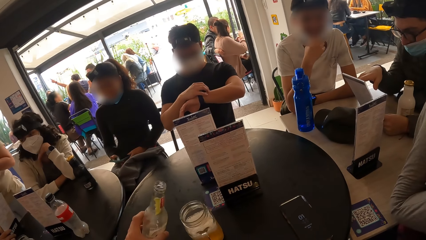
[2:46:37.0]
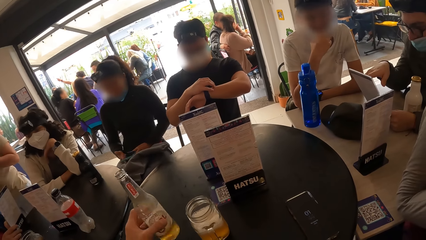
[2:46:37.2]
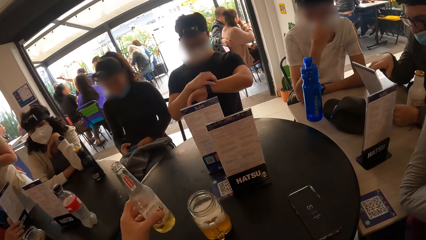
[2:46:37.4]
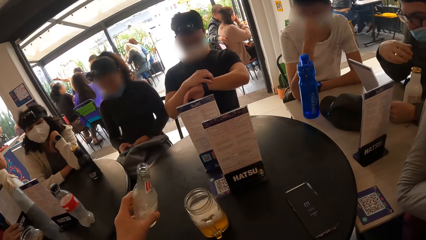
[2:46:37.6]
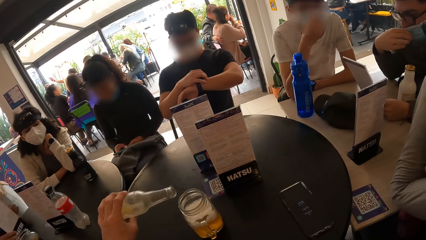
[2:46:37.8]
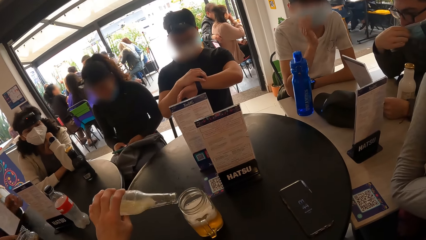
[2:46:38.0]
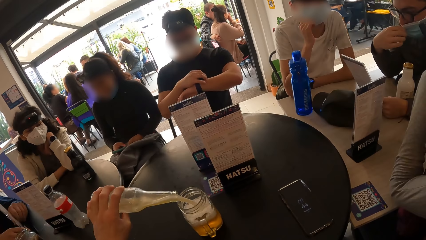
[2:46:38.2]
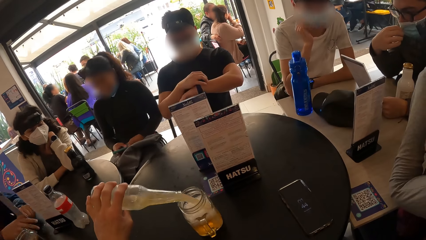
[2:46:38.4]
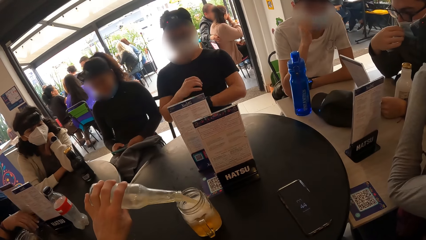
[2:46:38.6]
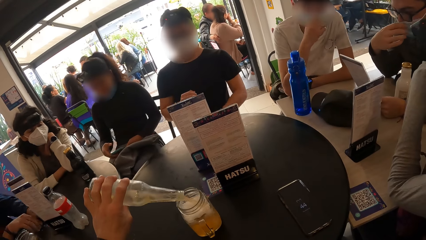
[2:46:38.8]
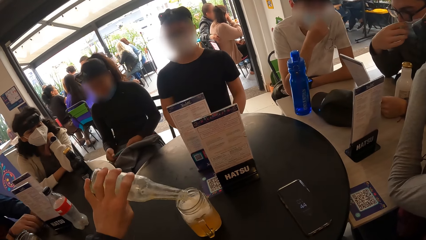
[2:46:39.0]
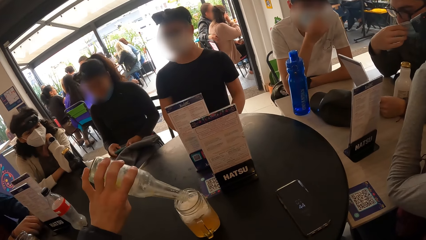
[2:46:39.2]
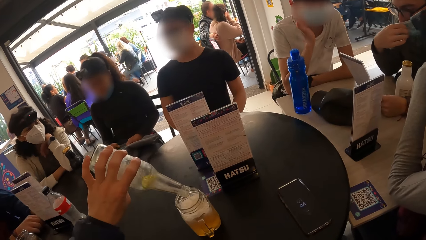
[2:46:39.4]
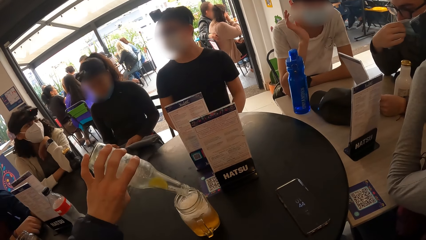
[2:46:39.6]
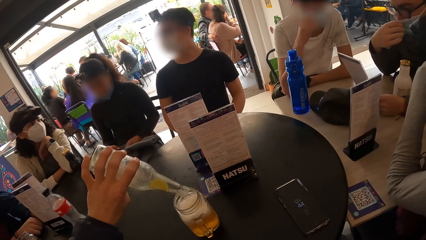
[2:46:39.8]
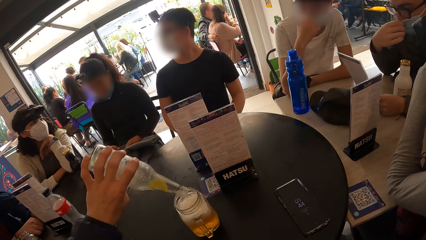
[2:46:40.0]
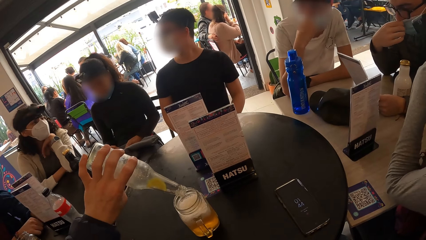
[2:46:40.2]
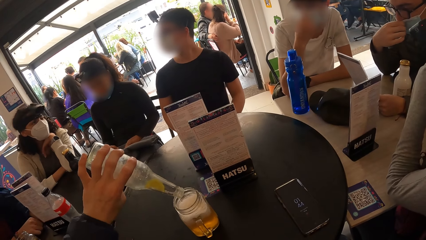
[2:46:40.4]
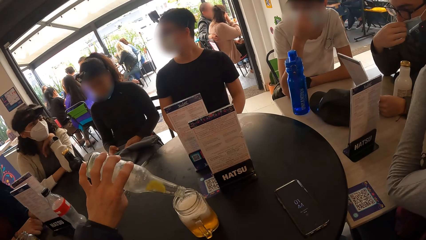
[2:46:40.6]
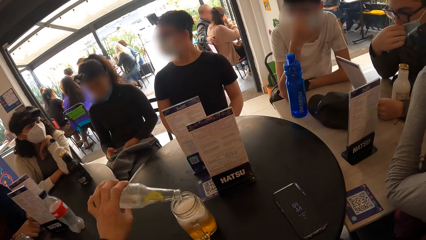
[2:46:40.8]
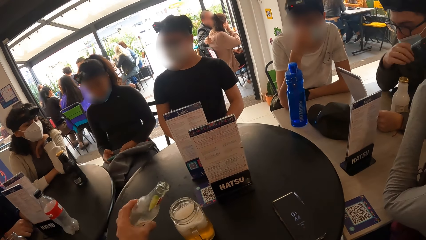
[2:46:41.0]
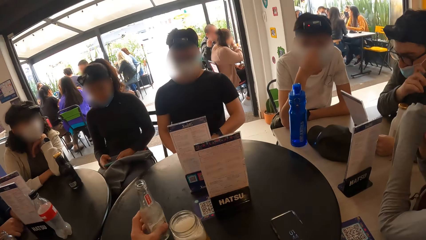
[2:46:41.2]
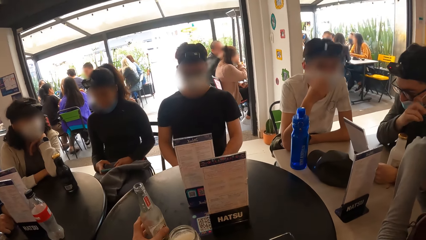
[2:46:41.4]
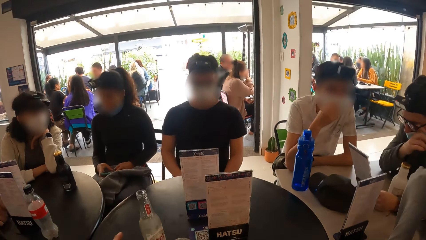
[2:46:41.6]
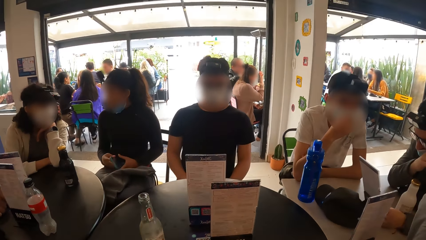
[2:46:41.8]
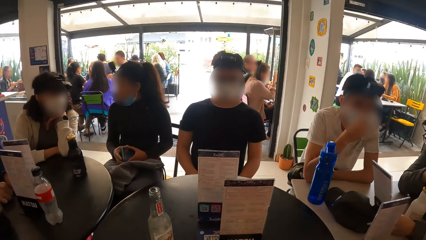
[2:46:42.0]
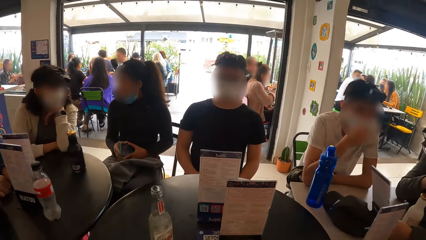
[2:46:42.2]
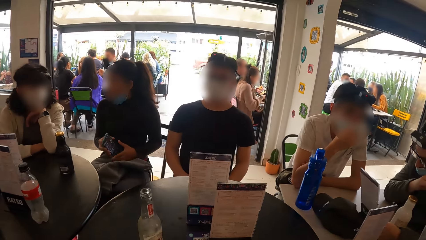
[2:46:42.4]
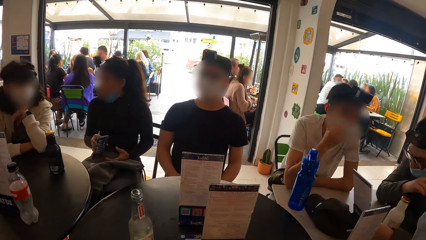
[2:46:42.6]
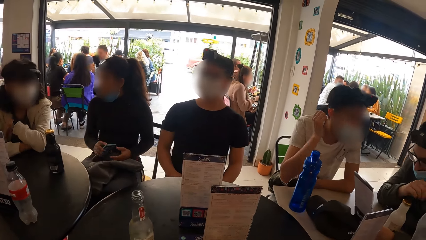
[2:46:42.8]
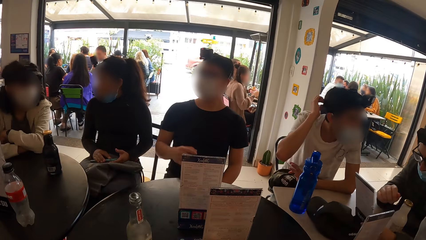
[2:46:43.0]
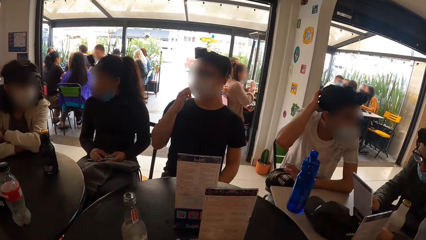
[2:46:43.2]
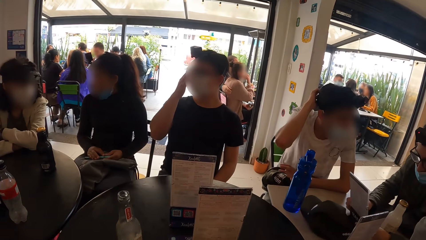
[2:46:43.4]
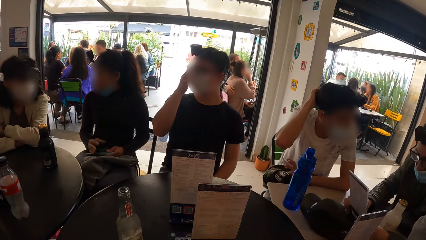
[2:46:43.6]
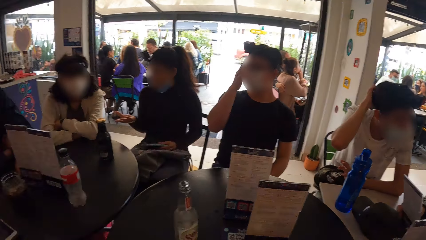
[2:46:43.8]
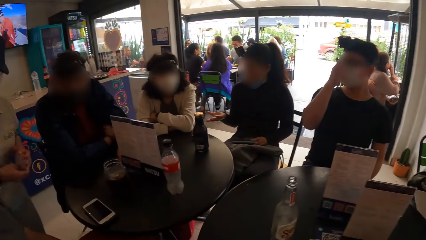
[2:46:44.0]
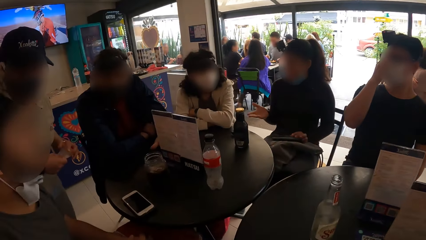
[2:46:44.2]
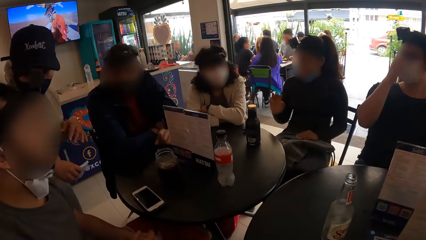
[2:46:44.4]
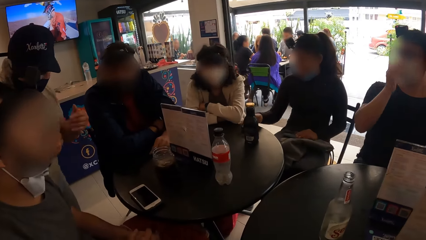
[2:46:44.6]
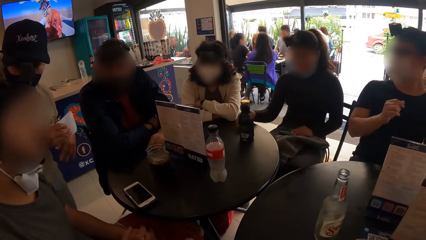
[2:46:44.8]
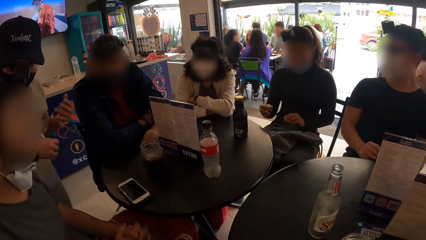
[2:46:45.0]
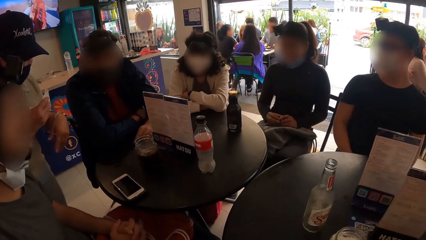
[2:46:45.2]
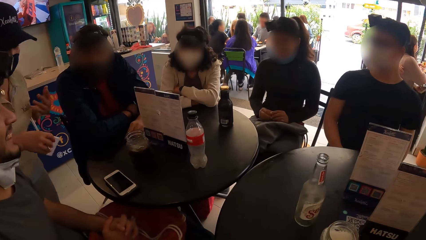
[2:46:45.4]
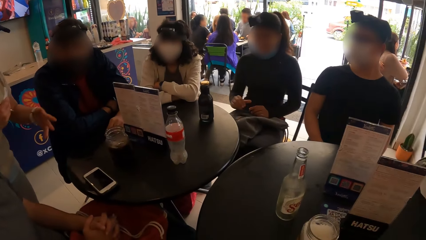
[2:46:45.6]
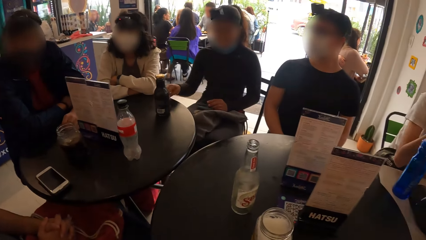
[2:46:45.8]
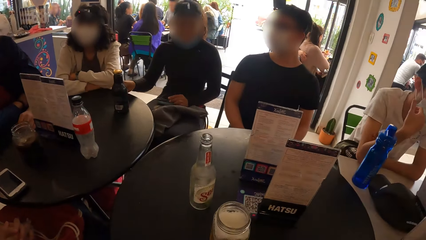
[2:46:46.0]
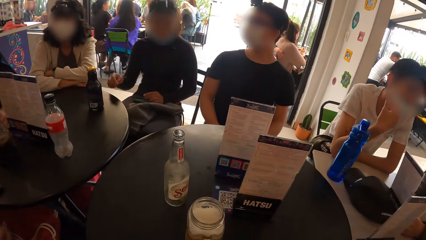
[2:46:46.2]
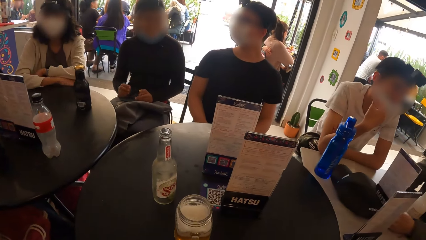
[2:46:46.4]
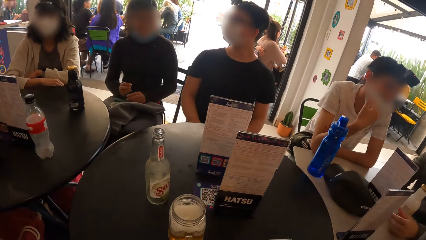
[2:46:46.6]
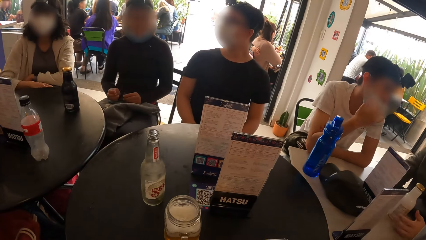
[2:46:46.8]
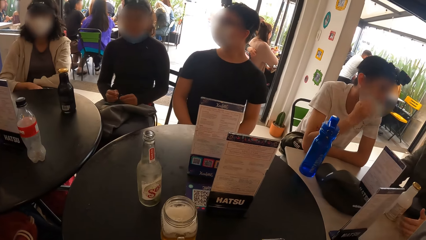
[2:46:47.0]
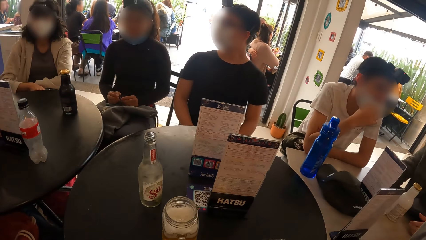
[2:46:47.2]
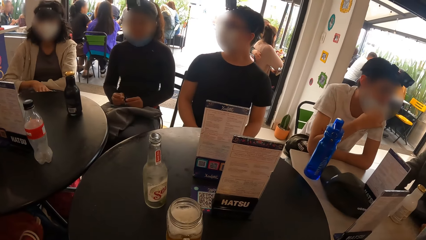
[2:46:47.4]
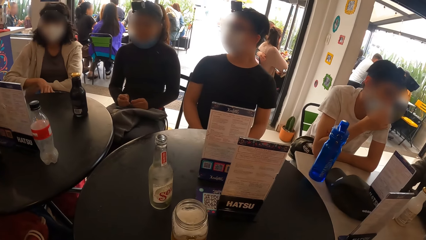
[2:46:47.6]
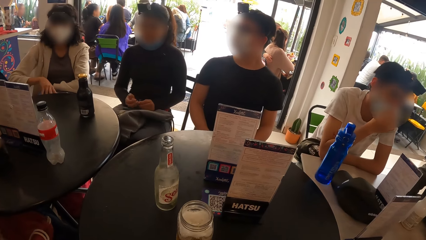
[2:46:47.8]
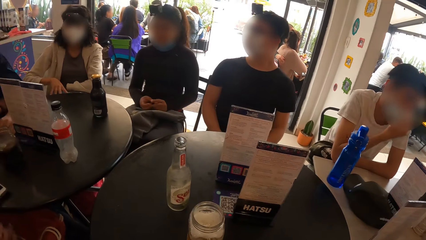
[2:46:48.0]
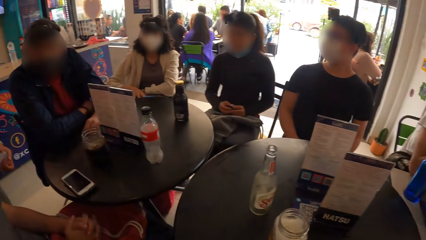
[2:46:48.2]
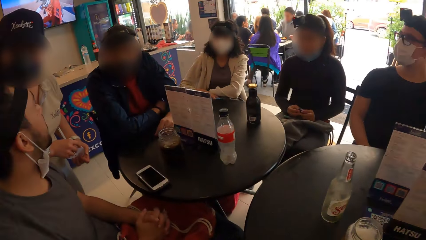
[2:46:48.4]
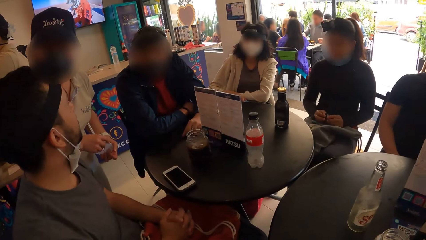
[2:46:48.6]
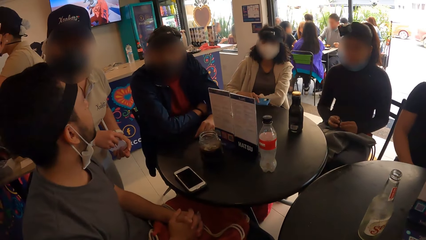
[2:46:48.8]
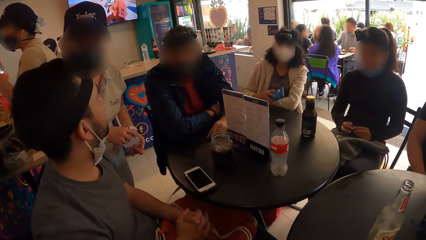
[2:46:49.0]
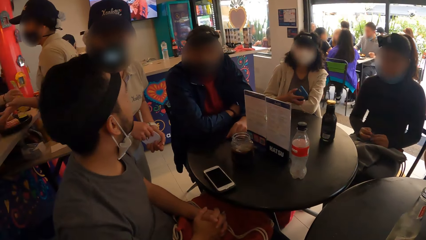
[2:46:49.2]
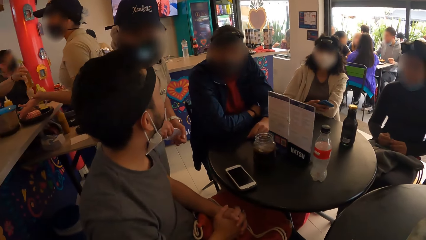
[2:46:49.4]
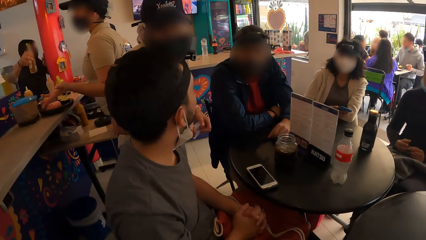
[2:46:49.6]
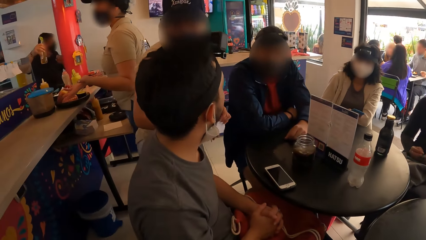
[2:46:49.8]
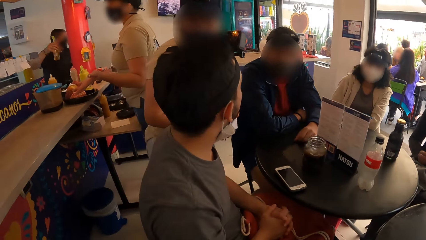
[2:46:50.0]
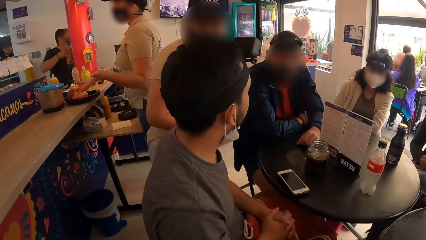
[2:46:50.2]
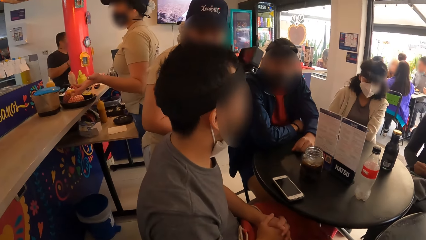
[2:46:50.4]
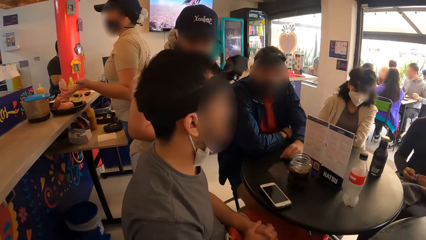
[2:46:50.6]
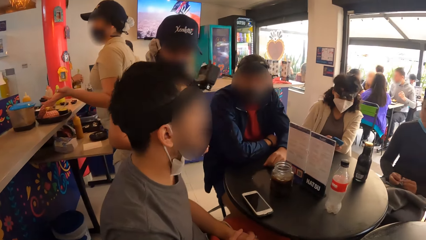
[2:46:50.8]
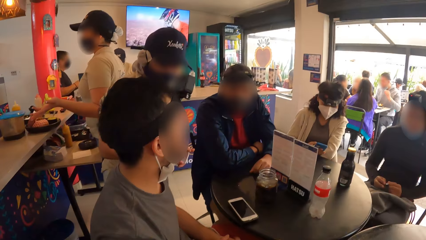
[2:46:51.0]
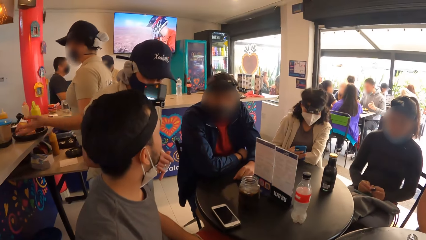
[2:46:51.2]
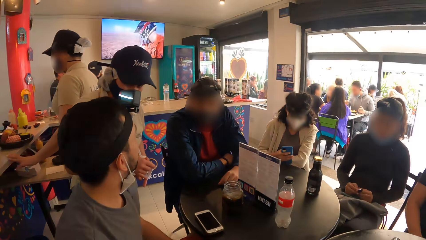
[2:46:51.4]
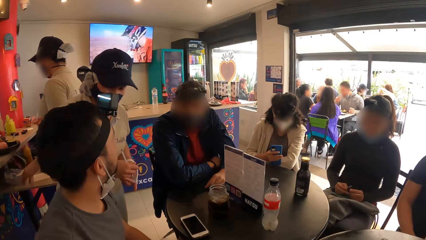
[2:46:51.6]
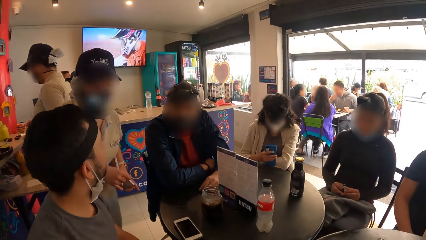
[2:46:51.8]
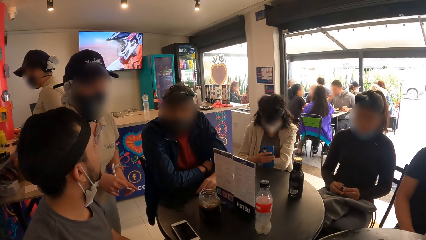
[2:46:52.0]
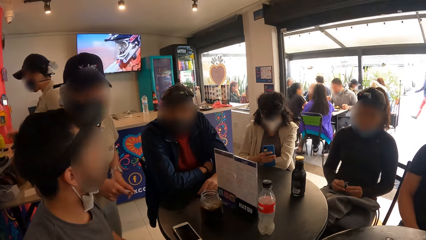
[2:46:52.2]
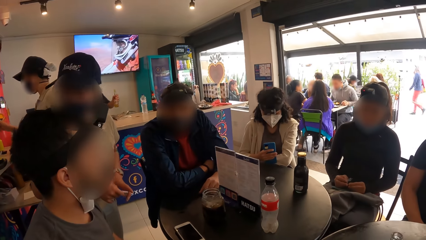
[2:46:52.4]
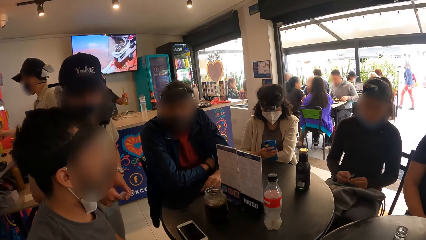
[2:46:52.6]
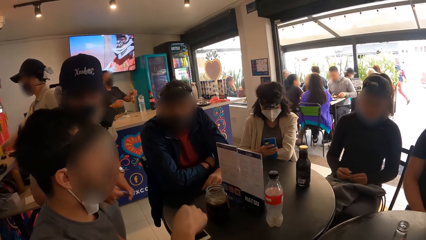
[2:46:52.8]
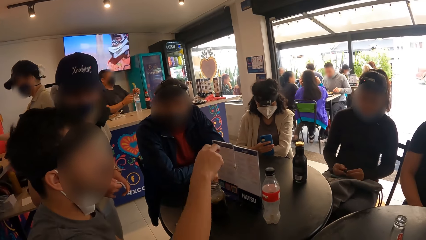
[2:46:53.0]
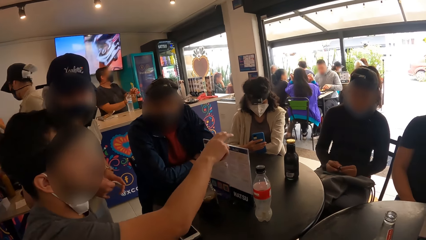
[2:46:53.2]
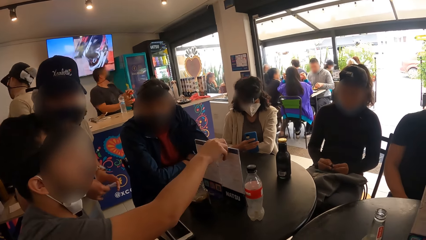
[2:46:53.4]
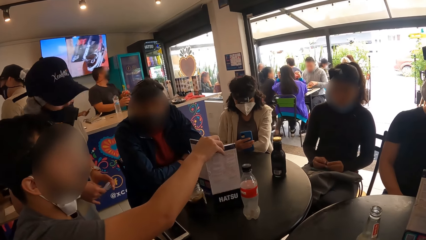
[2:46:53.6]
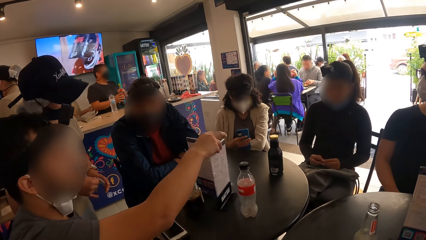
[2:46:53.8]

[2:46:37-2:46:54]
The camera wearer shakes the bottle of soda in his left hand. A woman operates the phone in her hands. The camera wearer pours soda from the bottle into the cup of soda on the wooden table. Another woman converses with the first woman. The camera wearer drops the bottle of soda in his left hand on the wooden table. A man fixes his face mask. The first woman drops the phone on her lap with her right hand. The man interacts with another man. A third man touches his face with his right hand. The first man scratches his head. A third woman holds the booklet with her right hand. She converses with a fourth man and gesticulates with both hands. The first woman takes the seal from the round table with her right hand. The camera wearer looks around the room. Another man adjusts a menu on a table.
